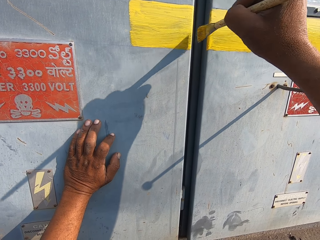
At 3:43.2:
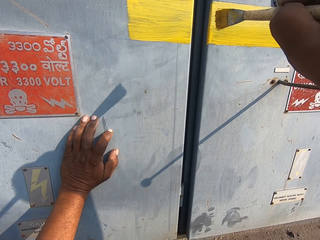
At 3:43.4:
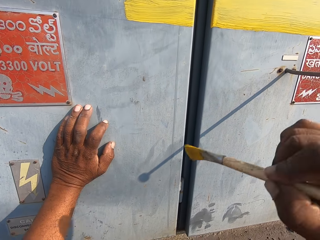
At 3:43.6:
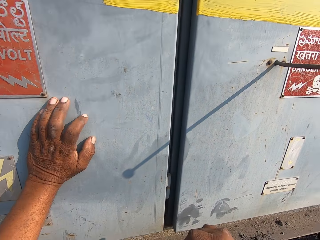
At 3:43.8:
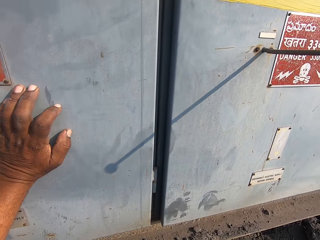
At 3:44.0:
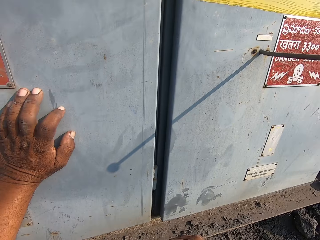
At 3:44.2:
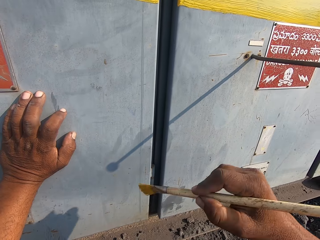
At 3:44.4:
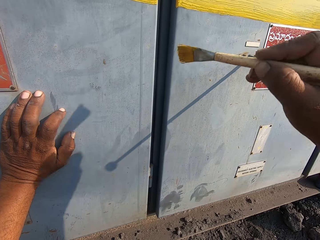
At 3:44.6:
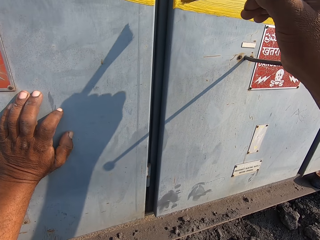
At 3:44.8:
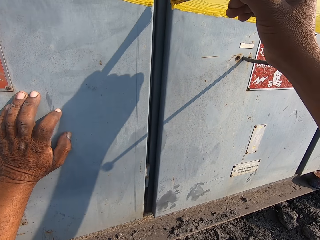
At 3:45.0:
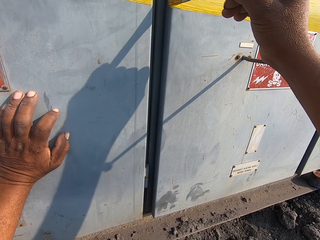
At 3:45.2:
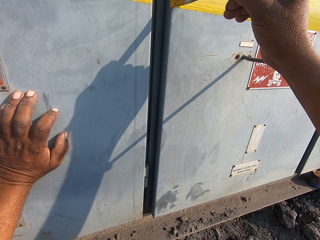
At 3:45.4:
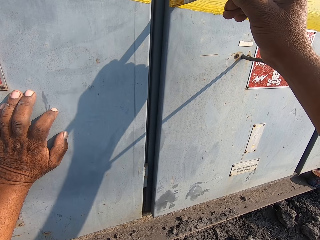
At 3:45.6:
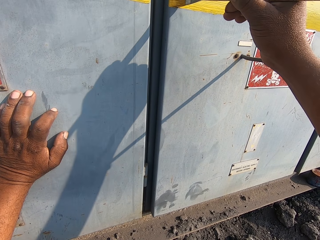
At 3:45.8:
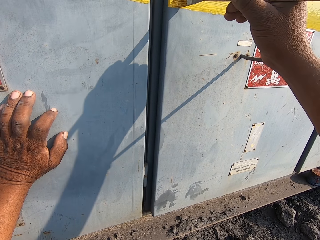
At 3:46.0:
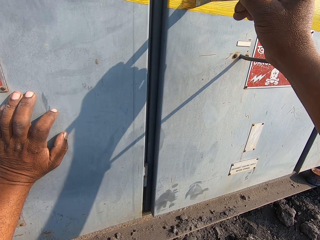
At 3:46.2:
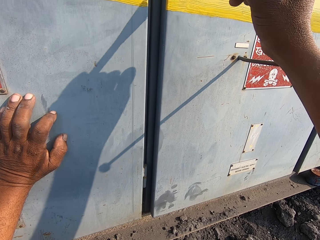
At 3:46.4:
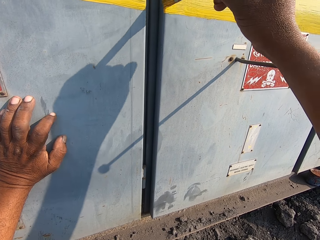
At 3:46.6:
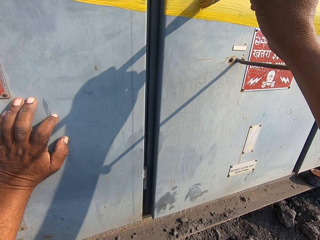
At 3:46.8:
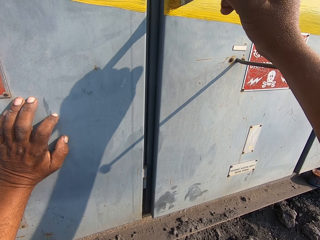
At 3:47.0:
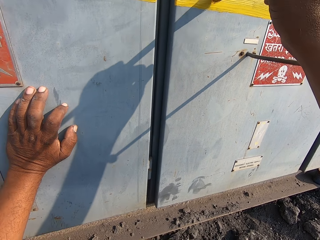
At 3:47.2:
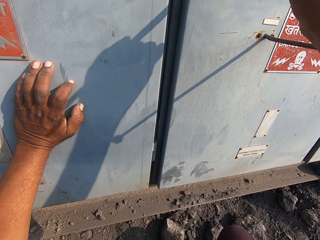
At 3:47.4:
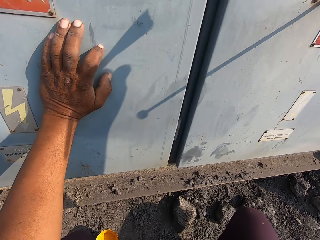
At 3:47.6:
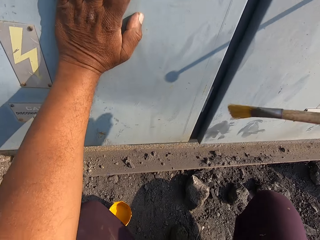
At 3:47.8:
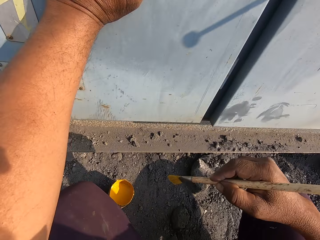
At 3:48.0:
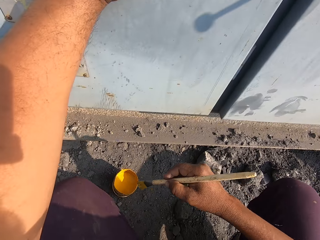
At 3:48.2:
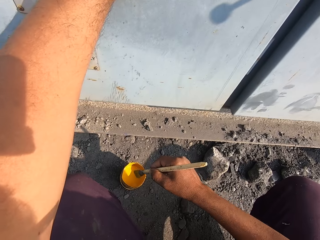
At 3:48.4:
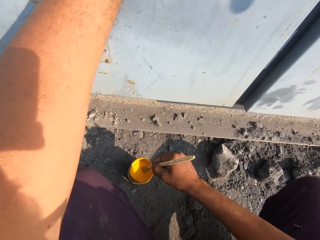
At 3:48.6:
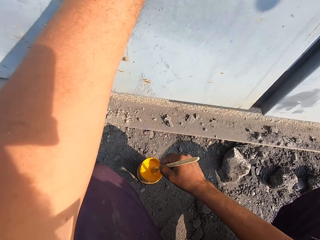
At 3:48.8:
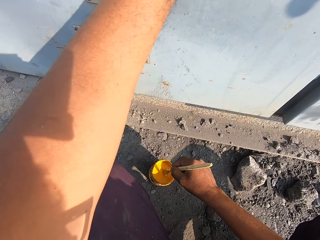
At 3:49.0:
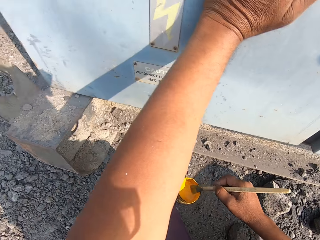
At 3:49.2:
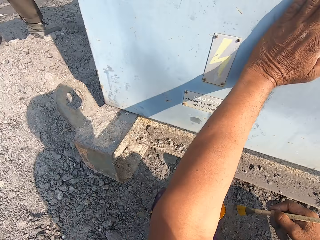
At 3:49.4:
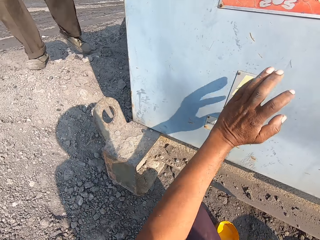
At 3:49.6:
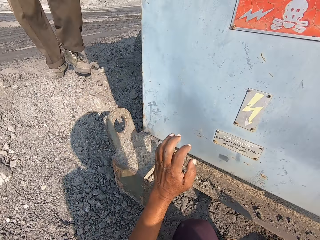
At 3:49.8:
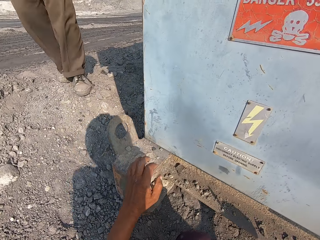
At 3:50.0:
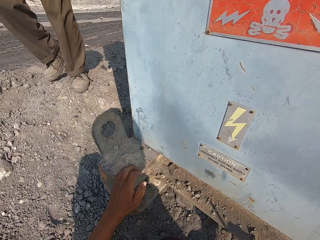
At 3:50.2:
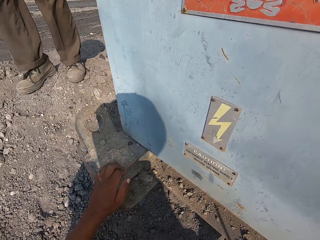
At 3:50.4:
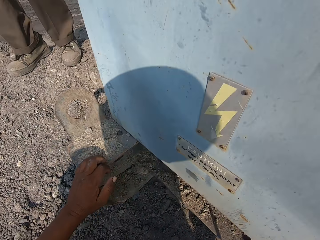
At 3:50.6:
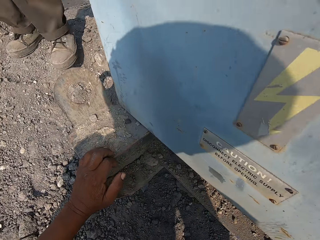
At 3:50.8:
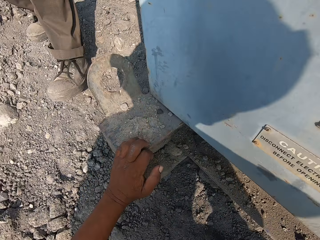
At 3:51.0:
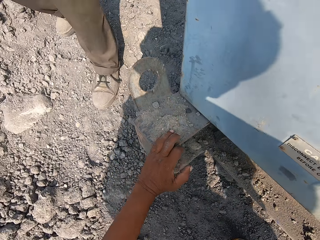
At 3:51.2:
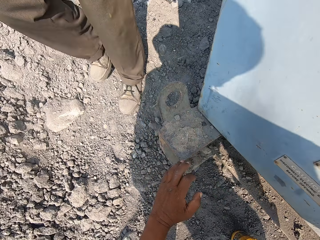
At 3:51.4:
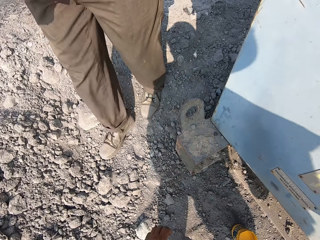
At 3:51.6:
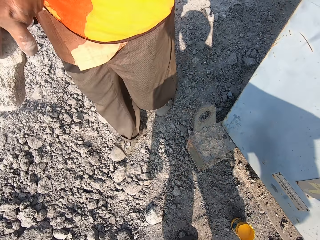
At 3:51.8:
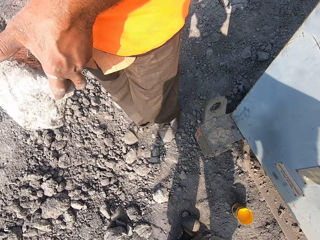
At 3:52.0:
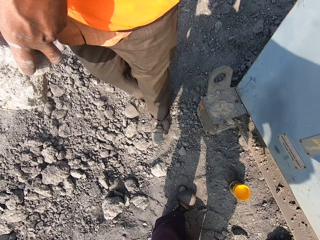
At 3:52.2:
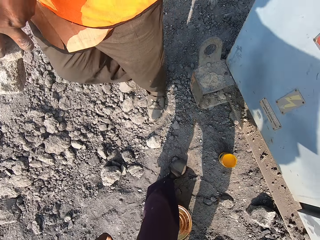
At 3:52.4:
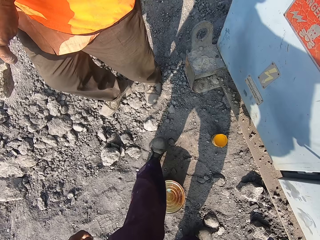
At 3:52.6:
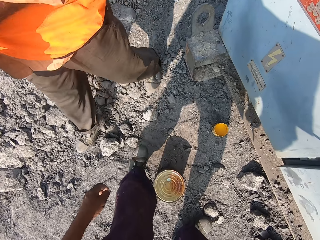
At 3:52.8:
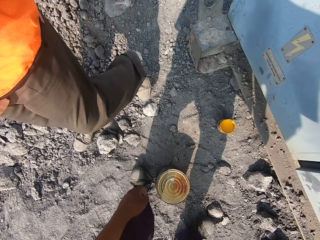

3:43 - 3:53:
The camera wearer dips the painting brush in the paint. He holds a metal with his left hand.

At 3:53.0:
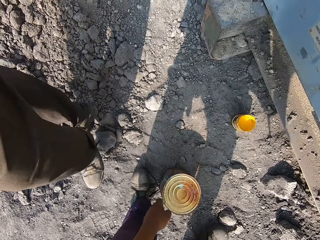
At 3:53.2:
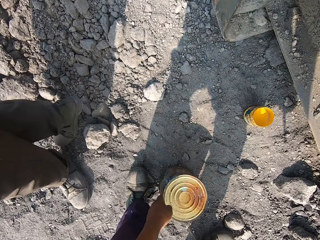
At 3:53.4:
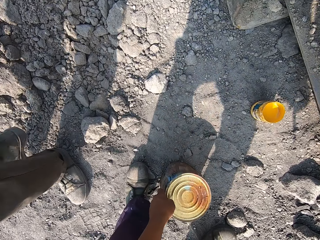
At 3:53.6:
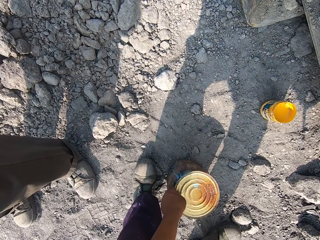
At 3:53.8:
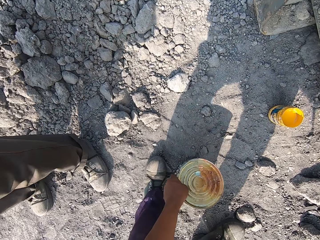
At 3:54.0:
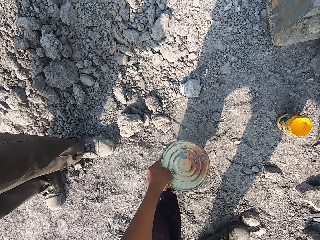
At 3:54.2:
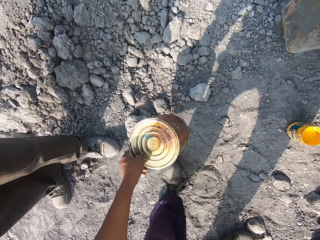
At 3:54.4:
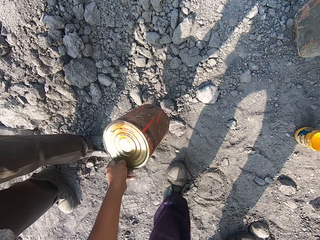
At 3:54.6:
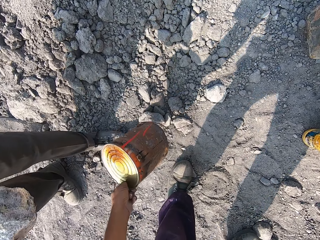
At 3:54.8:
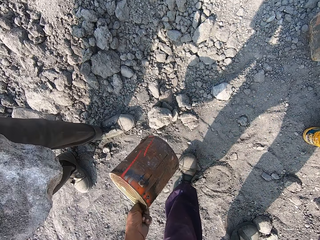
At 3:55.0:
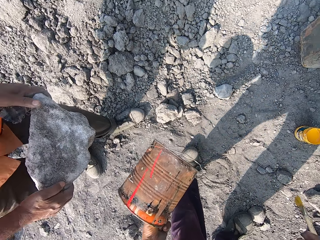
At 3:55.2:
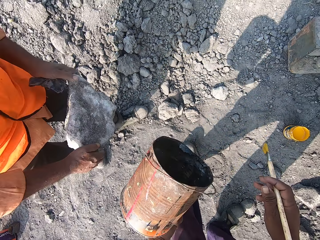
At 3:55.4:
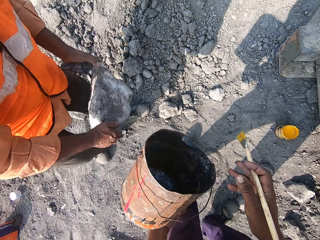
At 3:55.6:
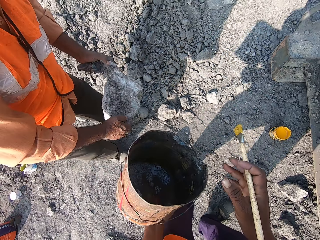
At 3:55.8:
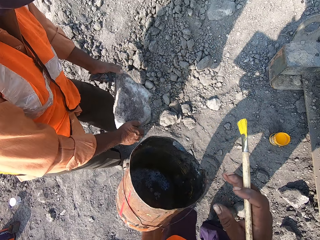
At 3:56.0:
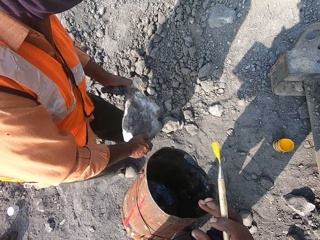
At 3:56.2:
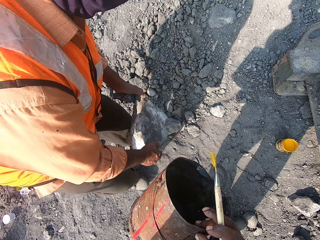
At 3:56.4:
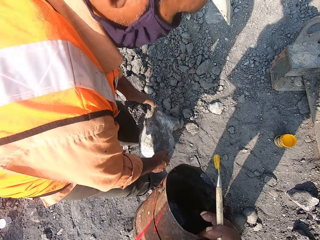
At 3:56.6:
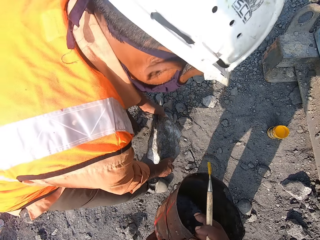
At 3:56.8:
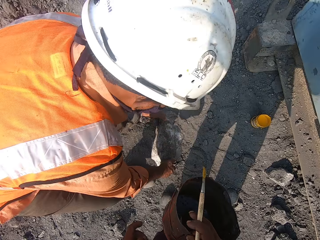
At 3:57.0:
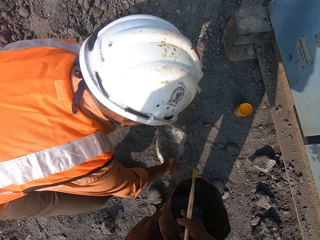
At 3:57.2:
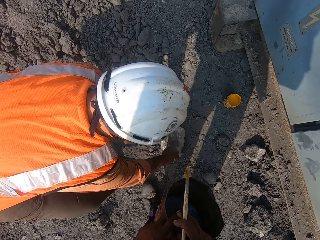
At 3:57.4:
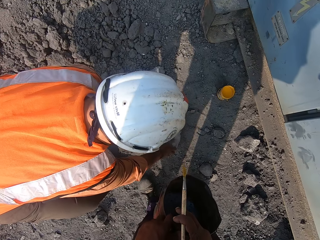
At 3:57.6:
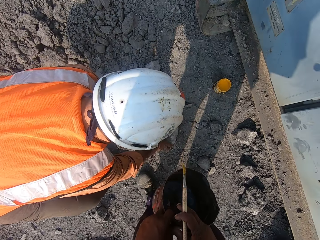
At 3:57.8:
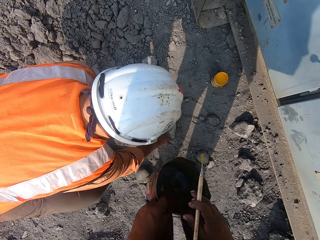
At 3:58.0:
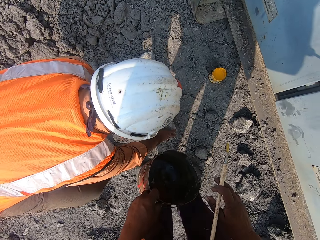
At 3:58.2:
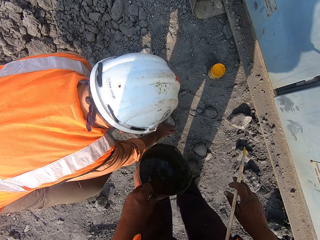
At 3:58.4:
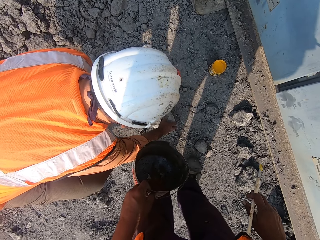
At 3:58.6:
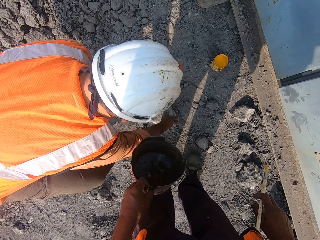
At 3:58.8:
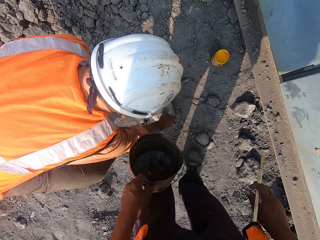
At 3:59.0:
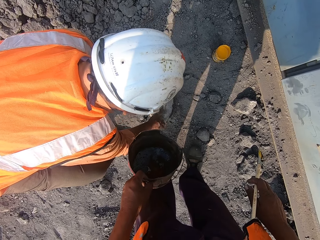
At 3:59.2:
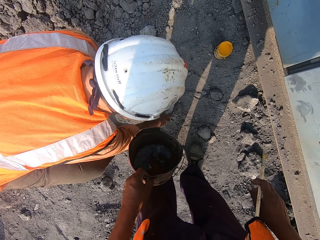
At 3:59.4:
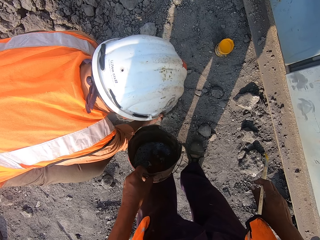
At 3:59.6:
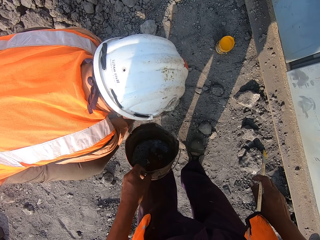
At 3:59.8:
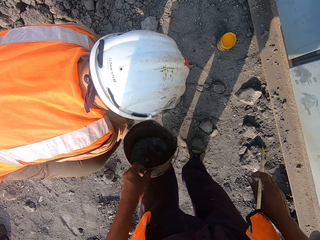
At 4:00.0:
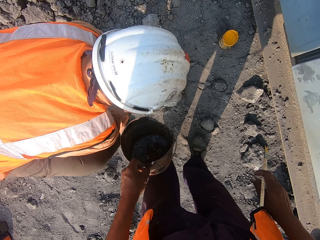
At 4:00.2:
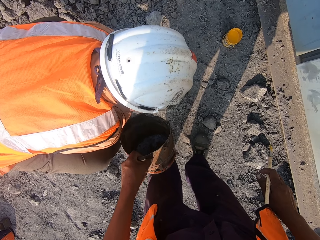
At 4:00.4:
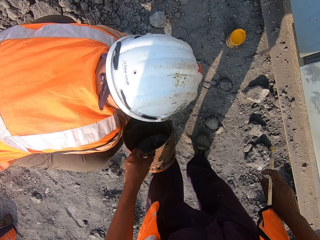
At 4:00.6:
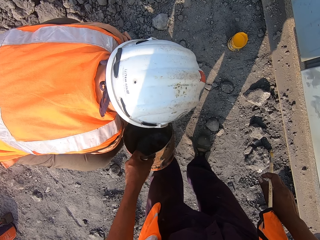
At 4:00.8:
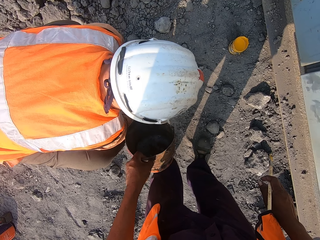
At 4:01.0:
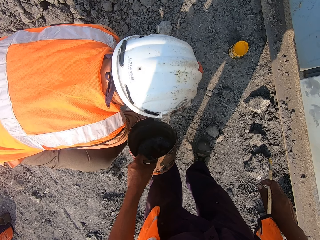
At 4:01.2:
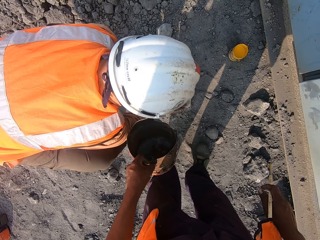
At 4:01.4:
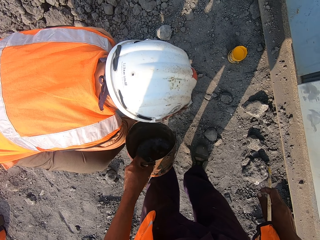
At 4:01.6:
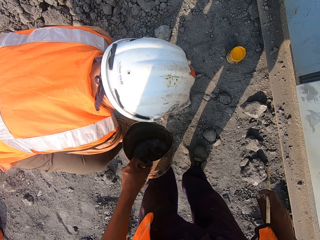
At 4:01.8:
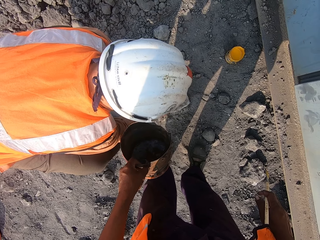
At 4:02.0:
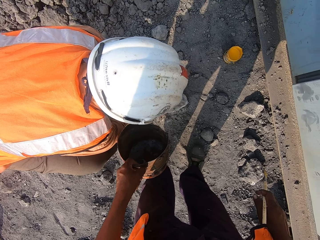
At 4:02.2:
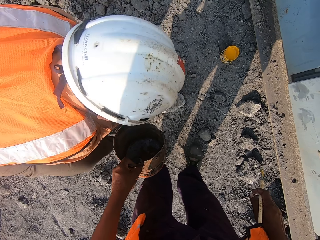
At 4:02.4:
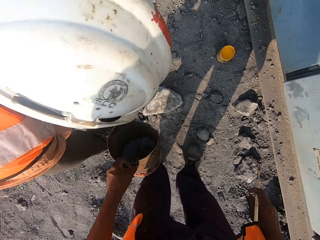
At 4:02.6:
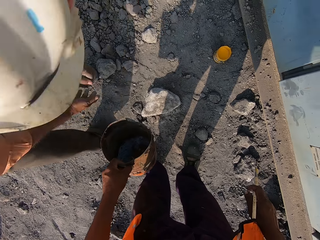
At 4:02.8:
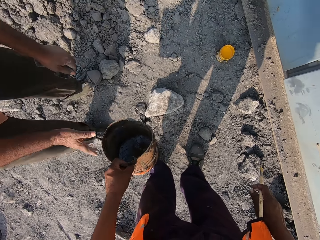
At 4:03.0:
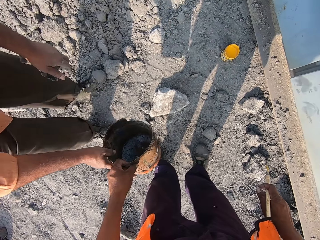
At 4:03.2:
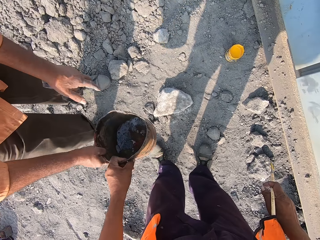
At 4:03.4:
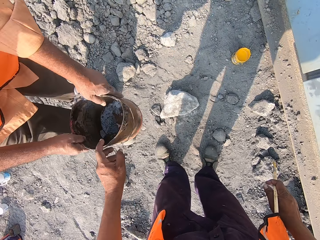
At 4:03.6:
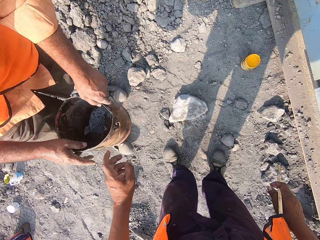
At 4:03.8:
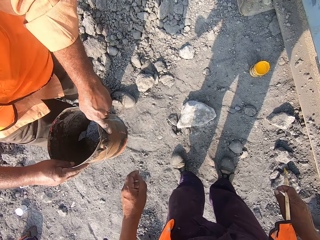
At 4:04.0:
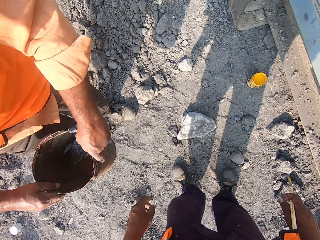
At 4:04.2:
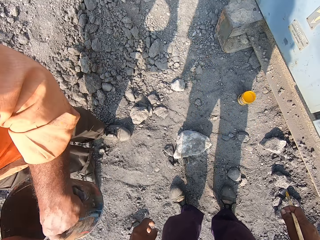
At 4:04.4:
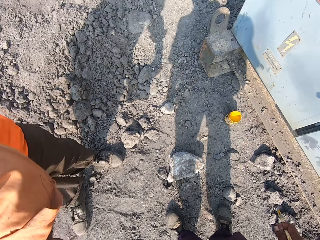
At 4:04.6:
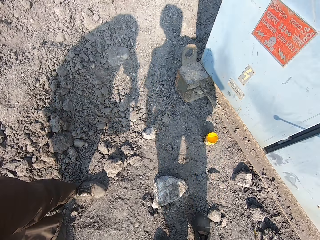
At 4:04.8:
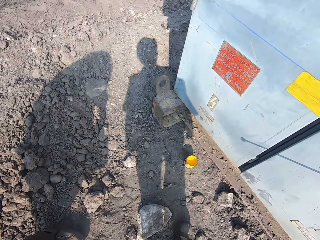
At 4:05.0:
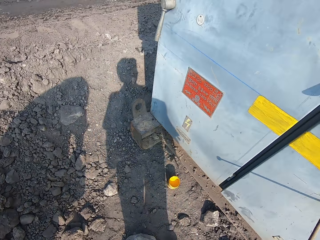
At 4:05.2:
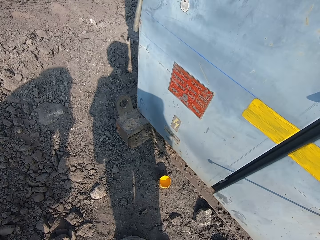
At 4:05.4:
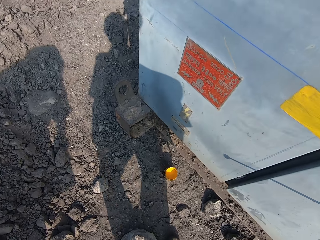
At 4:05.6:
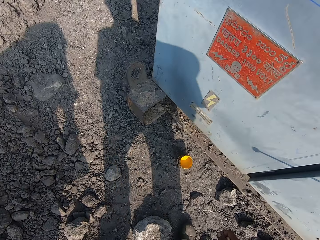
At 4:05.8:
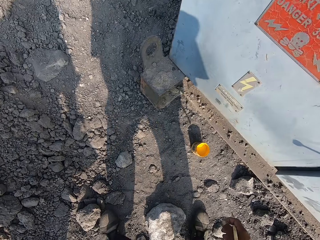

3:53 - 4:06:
The camera wearer picks up a bucket from the ground. A man puts down a rock. The camera wearer converses with the man. They give the bucket to the man.
